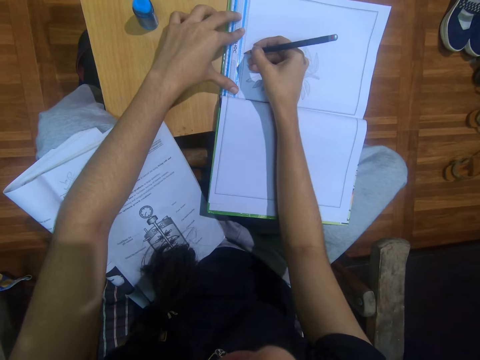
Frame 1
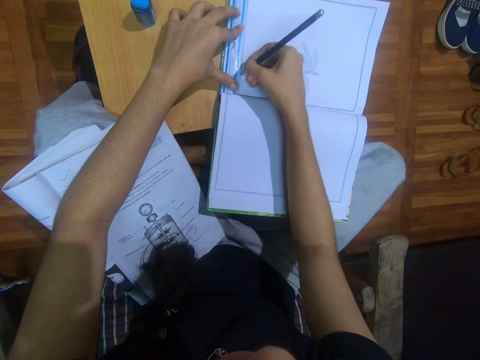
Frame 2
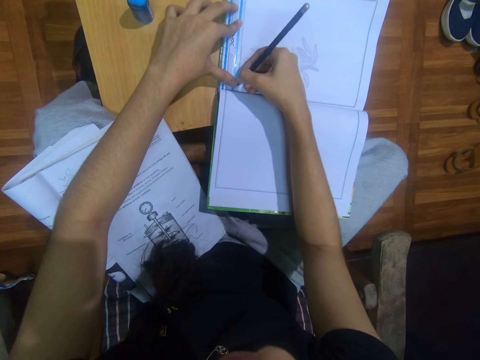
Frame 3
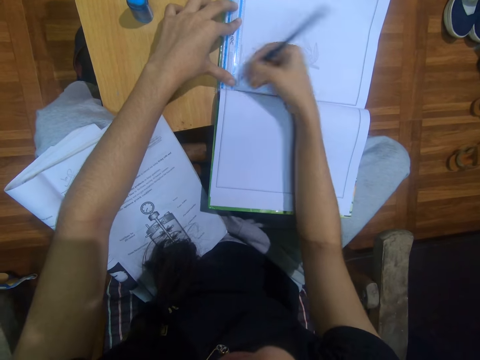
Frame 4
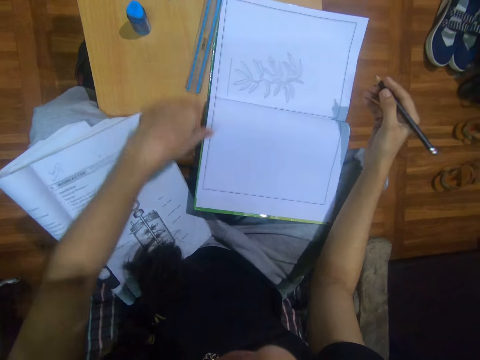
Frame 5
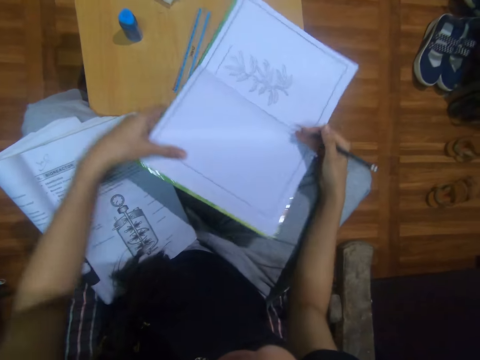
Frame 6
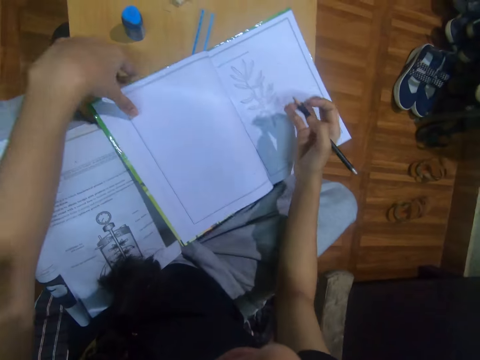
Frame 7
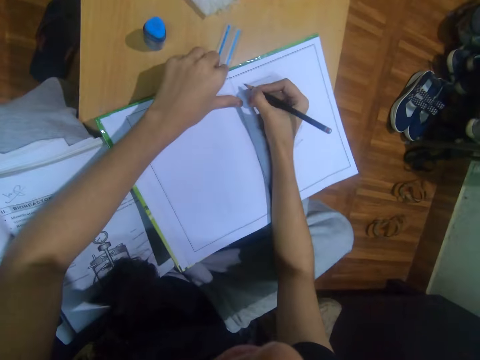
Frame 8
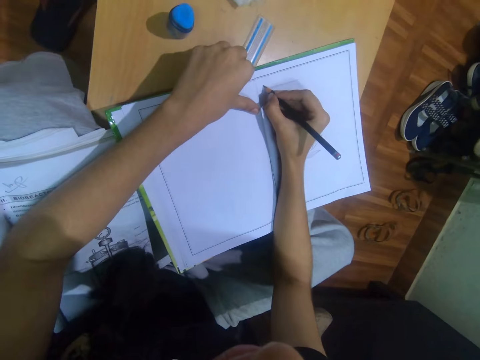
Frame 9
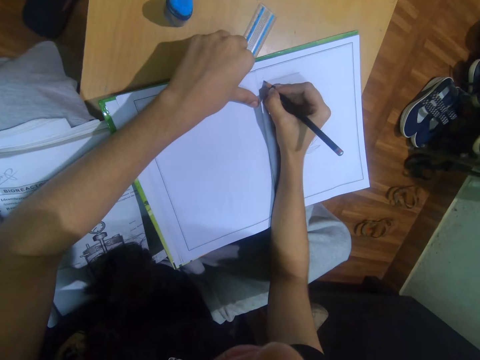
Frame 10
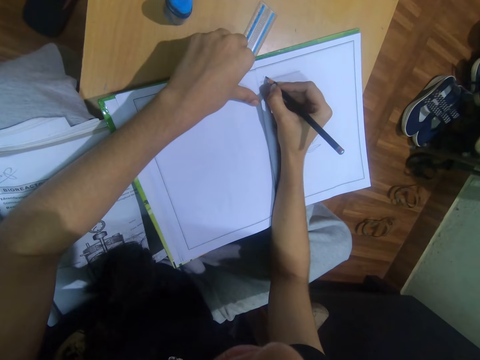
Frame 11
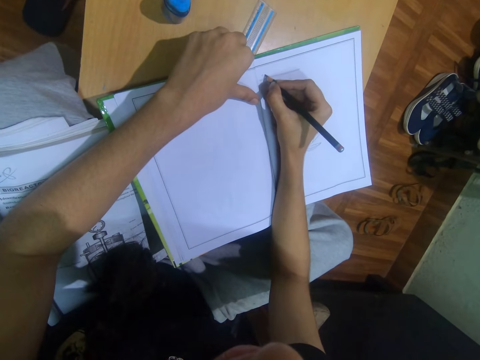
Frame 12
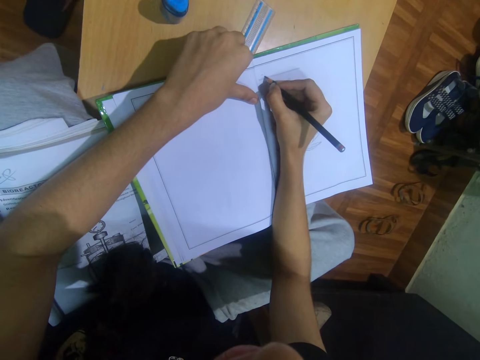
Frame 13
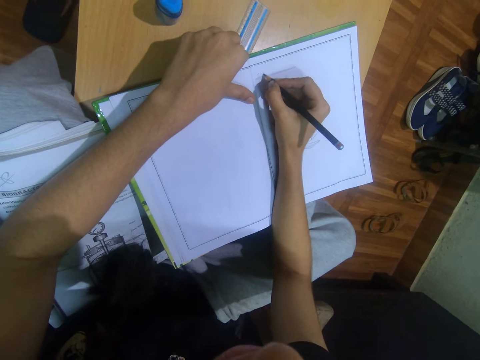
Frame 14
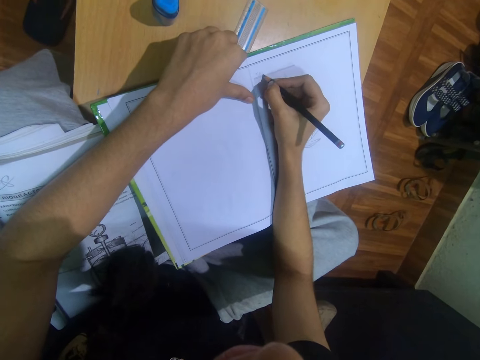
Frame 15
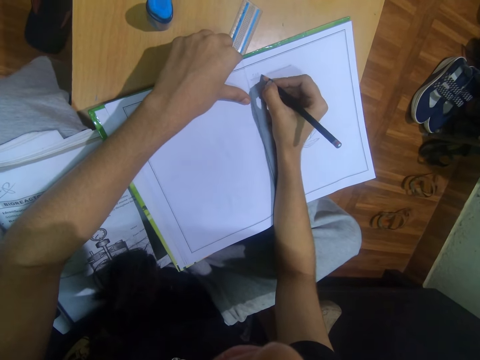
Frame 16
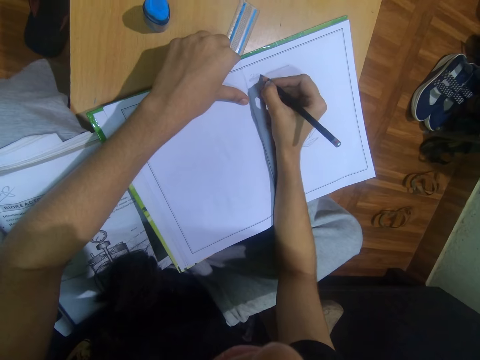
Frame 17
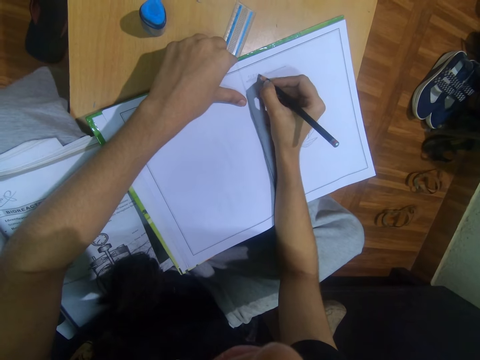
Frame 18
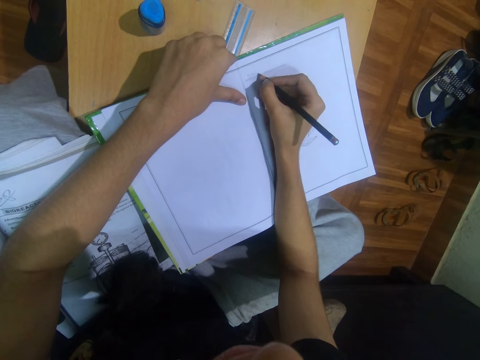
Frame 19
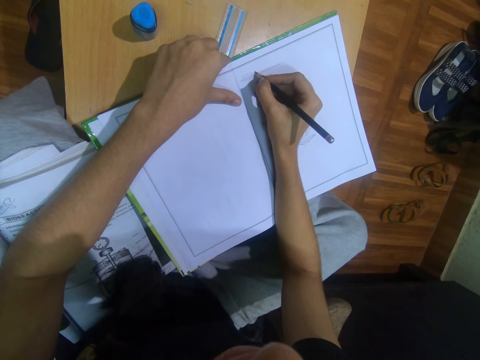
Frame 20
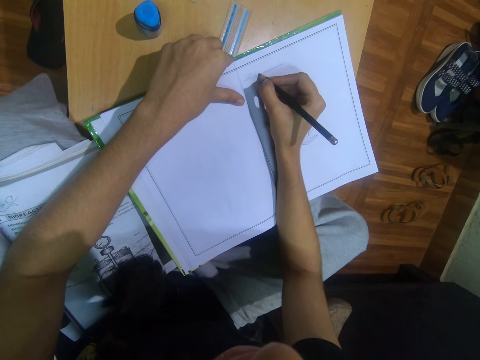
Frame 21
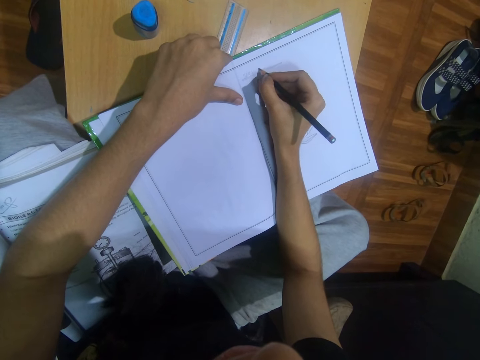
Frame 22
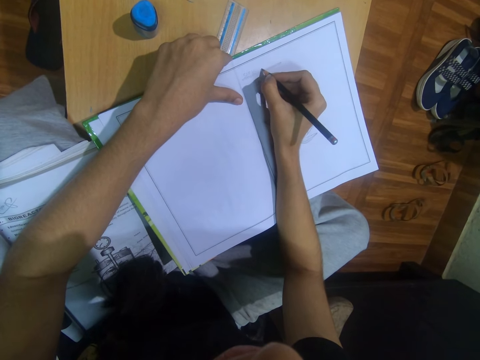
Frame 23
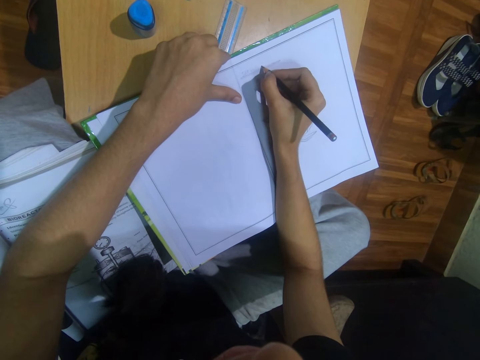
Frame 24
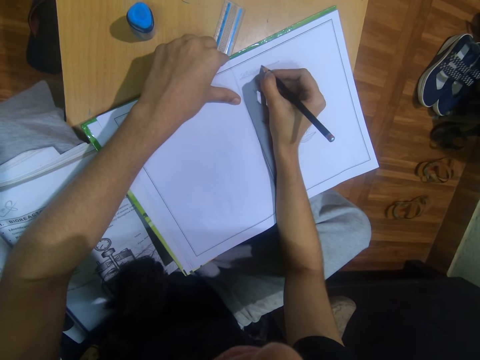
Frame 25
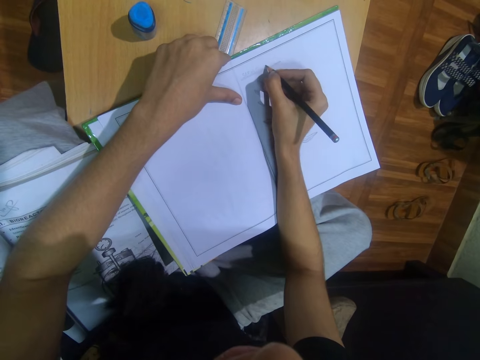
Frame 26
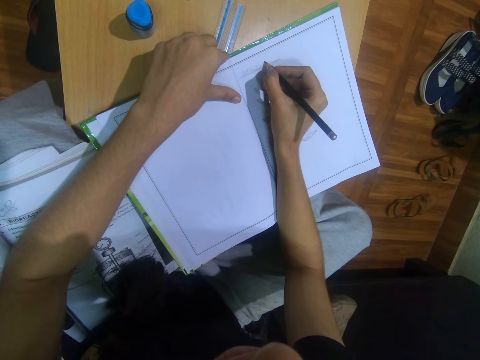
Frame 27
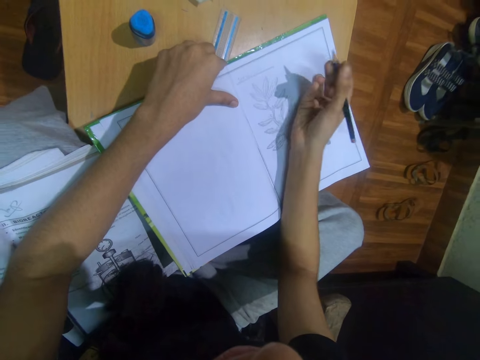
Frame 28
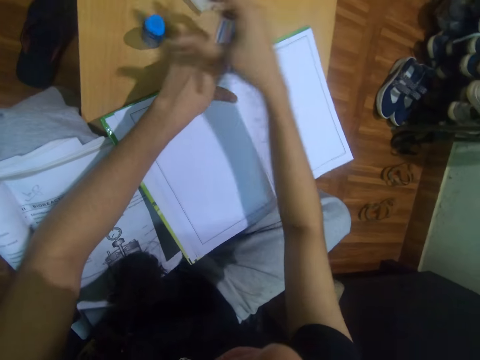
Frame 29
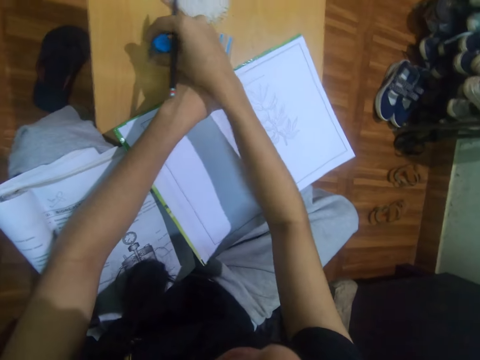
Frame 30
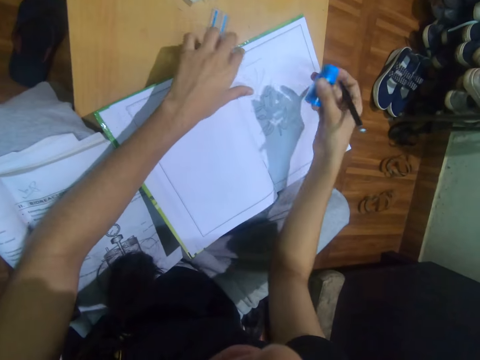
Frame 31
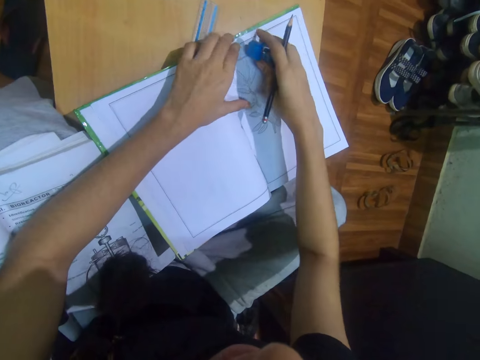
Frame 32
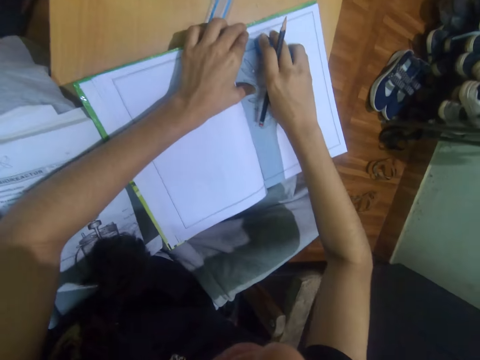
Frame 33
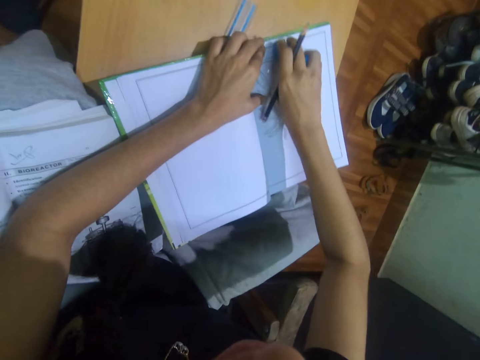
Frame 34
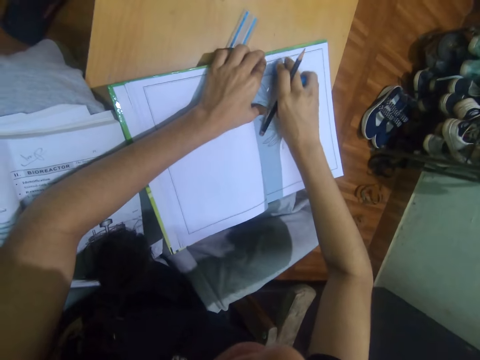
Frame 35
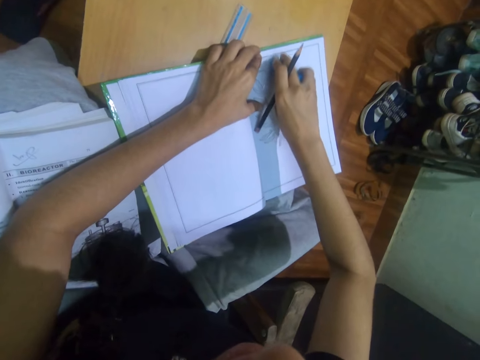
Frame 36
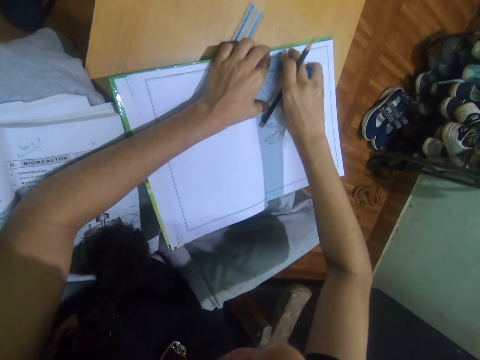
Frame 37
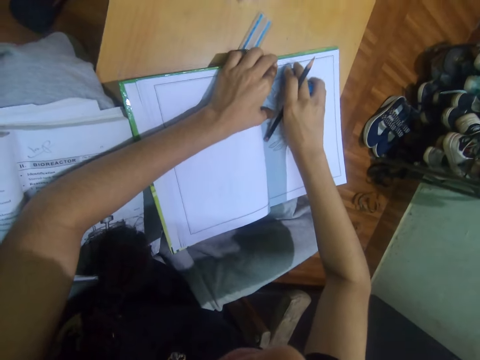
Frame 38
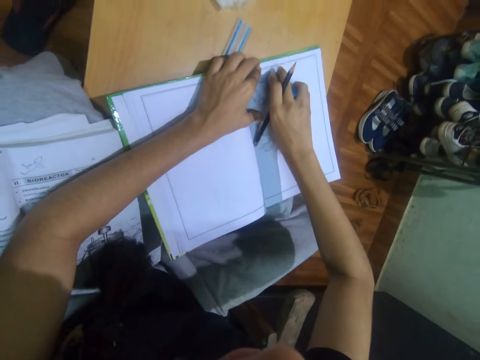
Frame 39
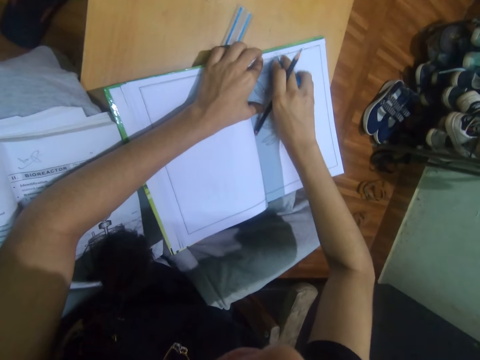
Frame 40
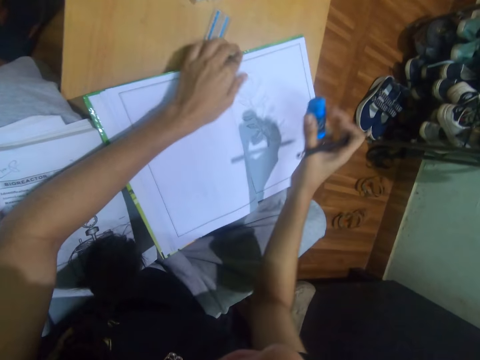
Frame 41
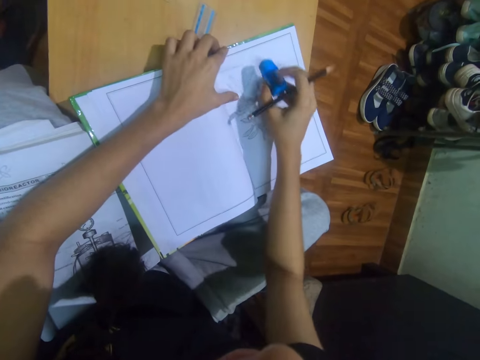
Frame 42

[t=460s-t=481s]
The camera wearer moves the ruler from the book to the table with her left hand. She adjusts the book on the table with her left hand. She writes on the book with the pencil in her right hand. She picks up the eraser on the table with her right hand. She cleans the book with the eraser in her right hand.

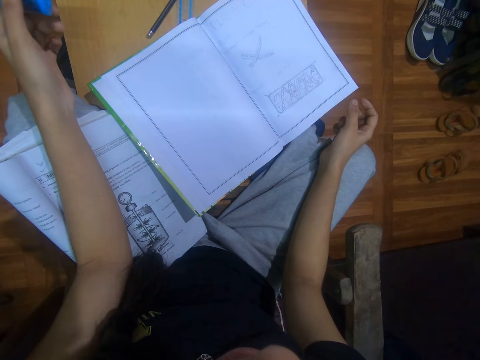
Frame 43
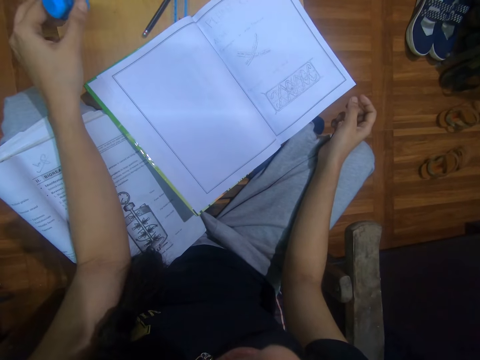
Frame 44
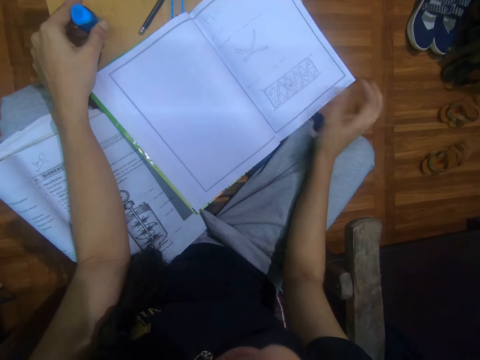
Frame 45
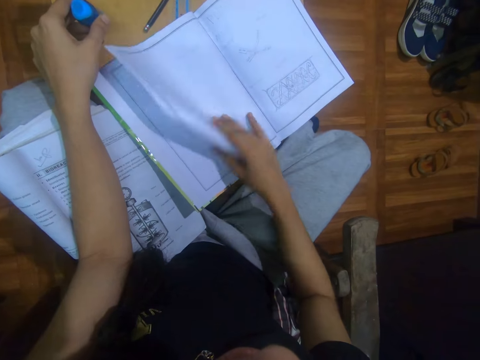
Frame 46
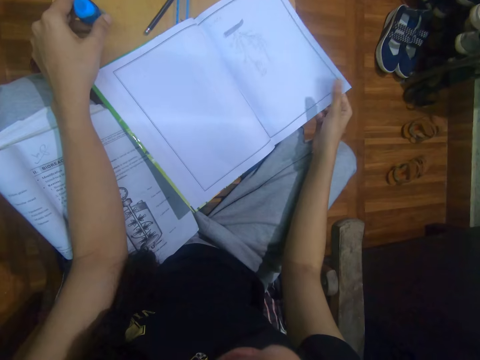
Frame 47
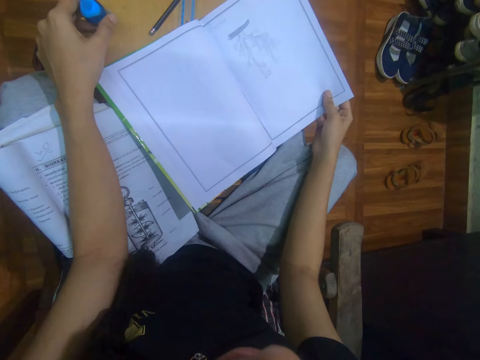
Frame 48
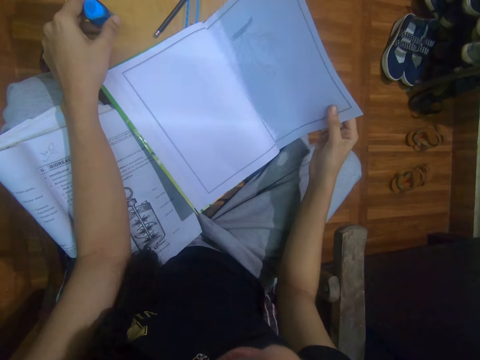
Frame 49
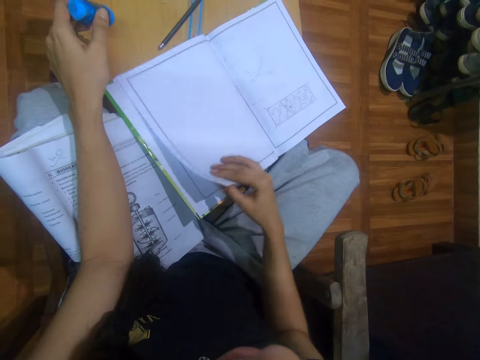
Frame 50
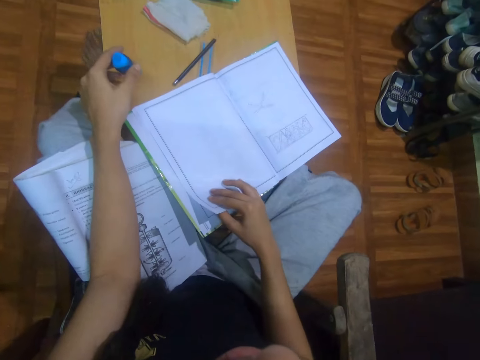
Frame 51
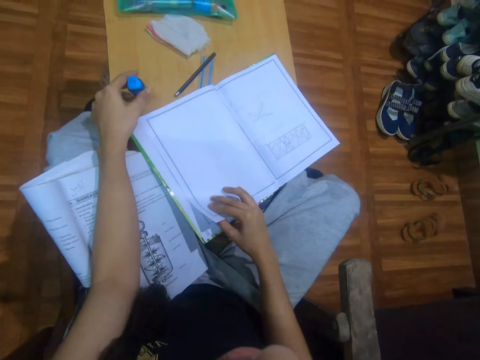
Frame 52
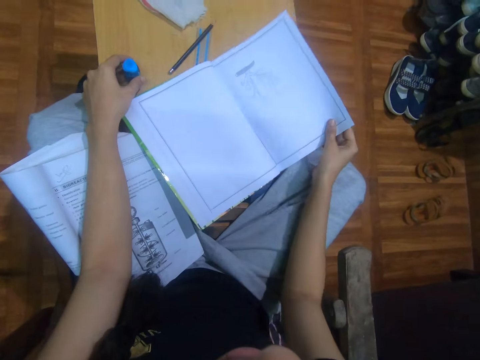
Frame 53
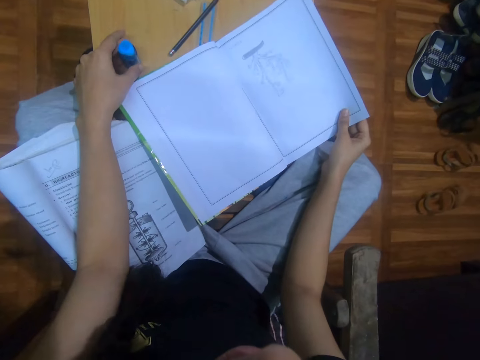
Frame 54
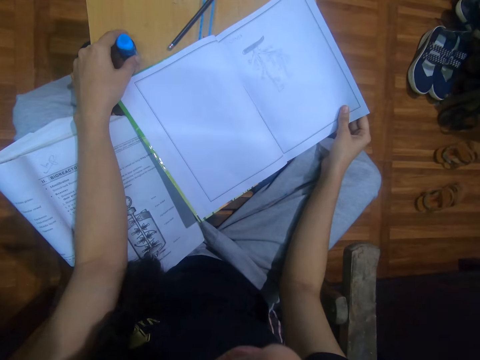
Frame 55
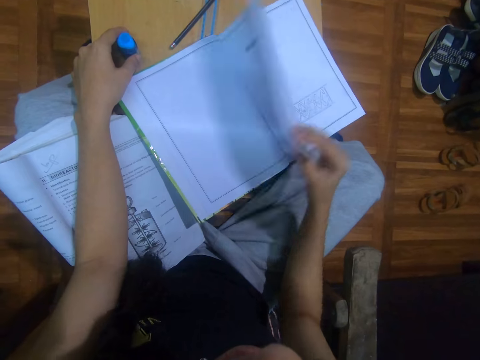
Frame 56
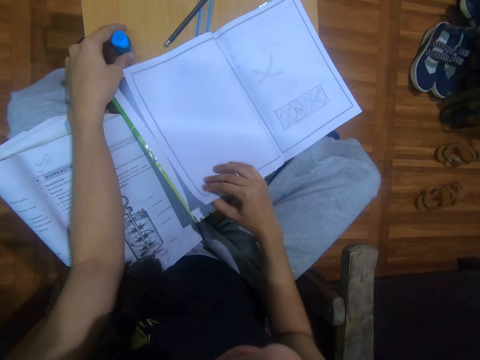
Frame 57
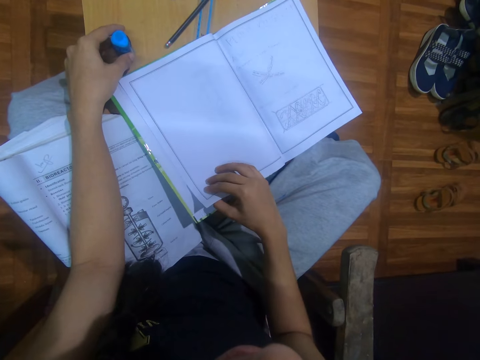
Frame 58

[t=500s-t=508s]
The camera wearer opens the page of the book on the table with her right hand. She flips the page back with her right hand. She opens the page of the book on the table with her right hand. She flips the page back with her right hand.
